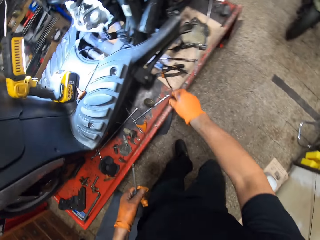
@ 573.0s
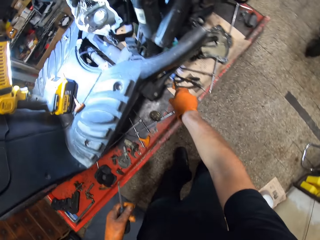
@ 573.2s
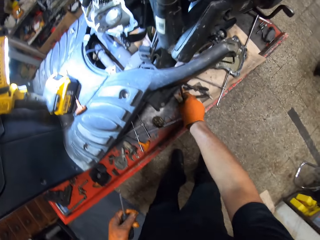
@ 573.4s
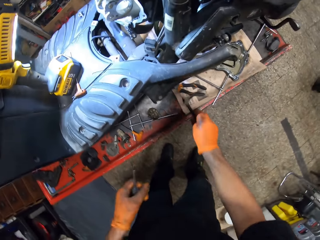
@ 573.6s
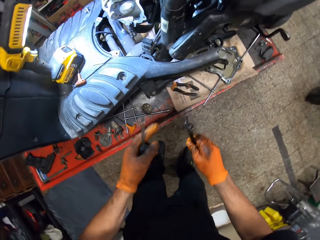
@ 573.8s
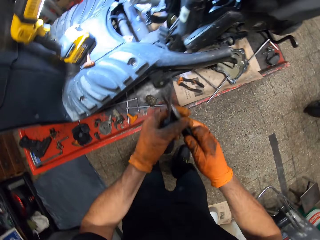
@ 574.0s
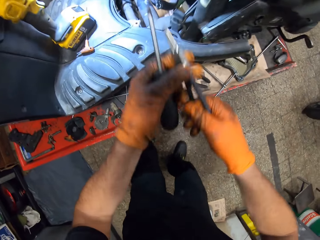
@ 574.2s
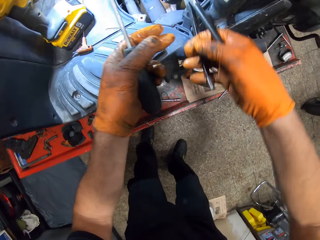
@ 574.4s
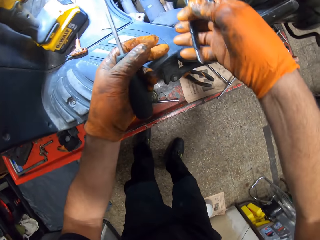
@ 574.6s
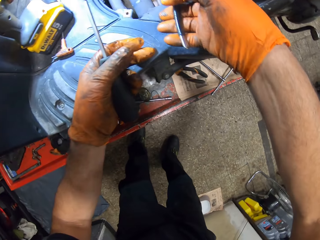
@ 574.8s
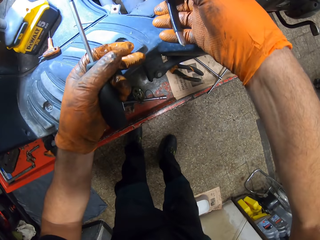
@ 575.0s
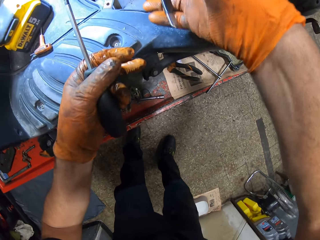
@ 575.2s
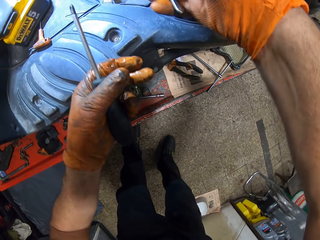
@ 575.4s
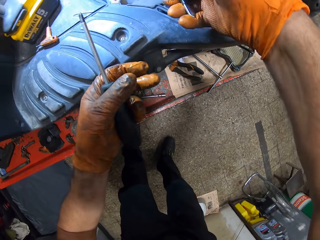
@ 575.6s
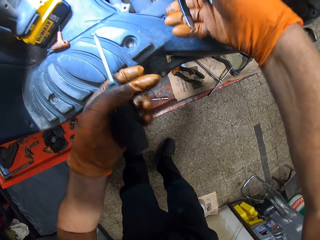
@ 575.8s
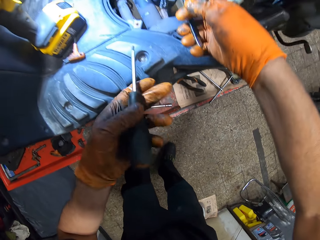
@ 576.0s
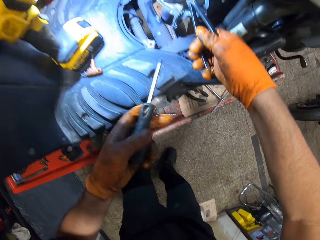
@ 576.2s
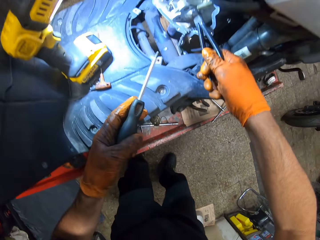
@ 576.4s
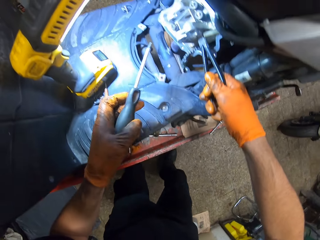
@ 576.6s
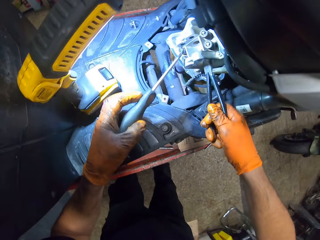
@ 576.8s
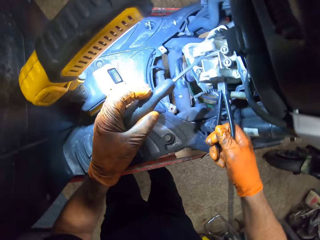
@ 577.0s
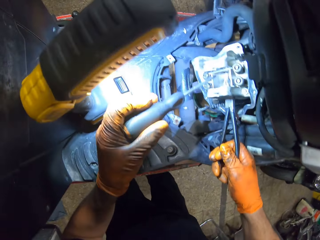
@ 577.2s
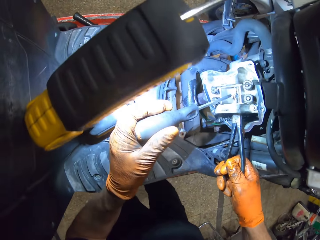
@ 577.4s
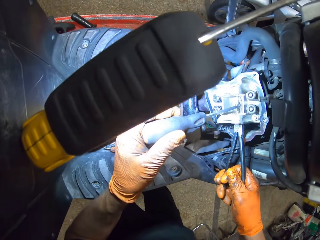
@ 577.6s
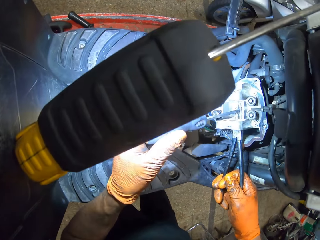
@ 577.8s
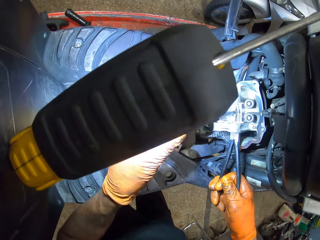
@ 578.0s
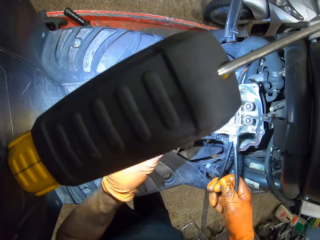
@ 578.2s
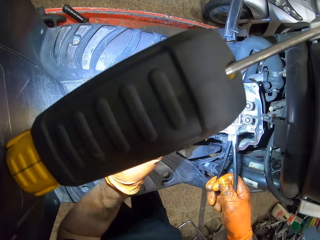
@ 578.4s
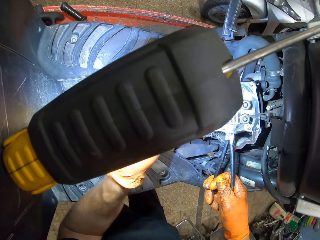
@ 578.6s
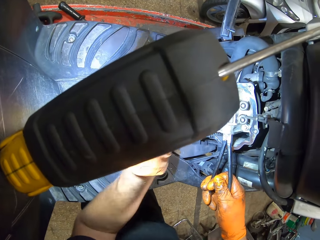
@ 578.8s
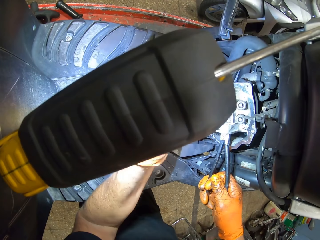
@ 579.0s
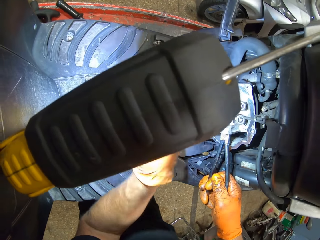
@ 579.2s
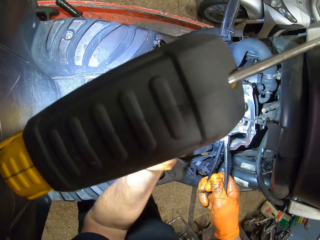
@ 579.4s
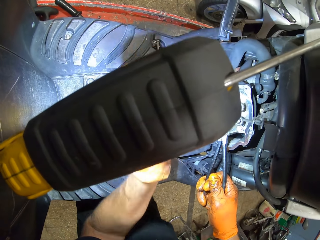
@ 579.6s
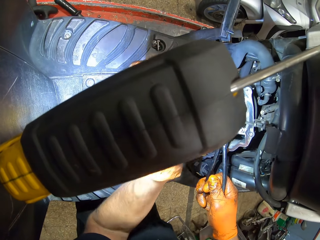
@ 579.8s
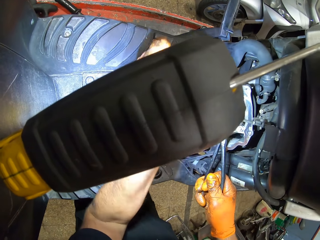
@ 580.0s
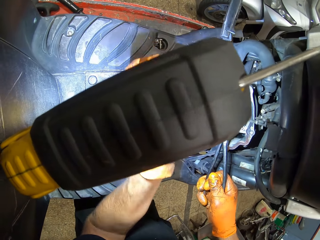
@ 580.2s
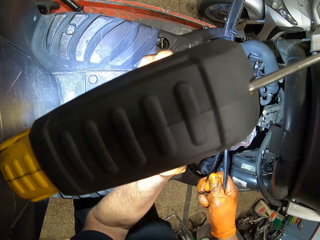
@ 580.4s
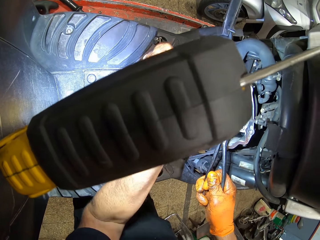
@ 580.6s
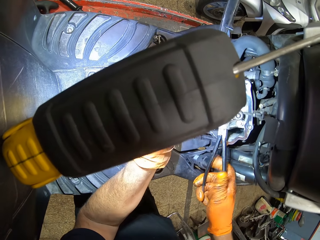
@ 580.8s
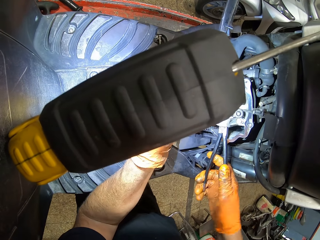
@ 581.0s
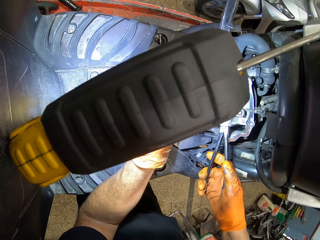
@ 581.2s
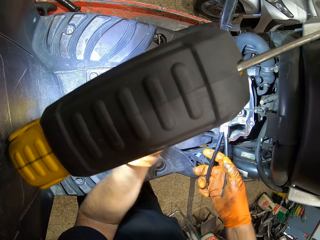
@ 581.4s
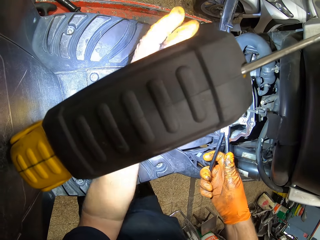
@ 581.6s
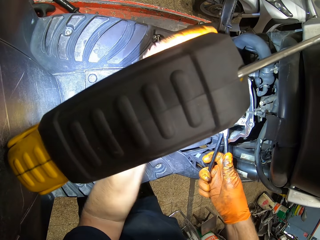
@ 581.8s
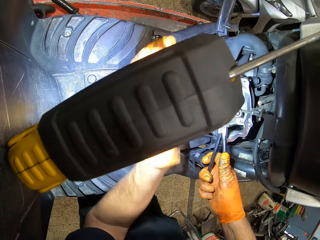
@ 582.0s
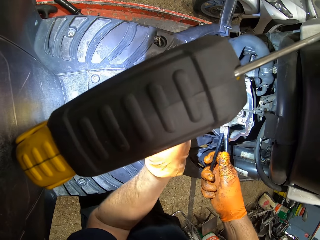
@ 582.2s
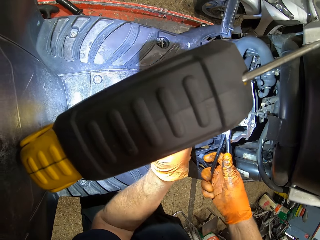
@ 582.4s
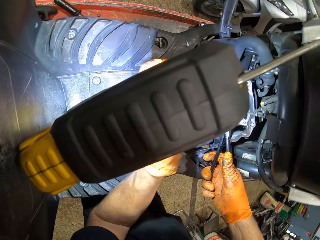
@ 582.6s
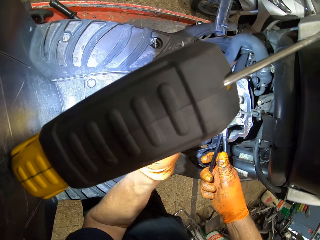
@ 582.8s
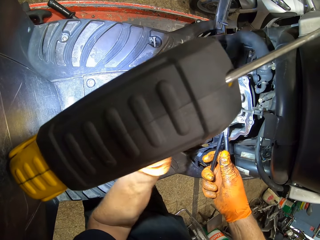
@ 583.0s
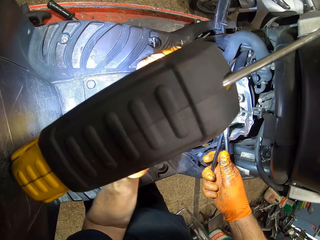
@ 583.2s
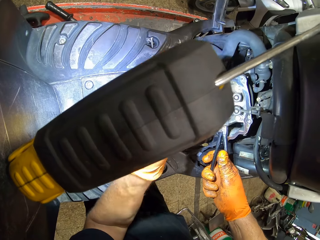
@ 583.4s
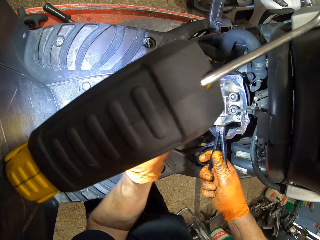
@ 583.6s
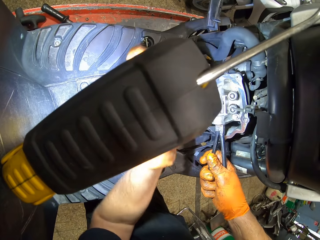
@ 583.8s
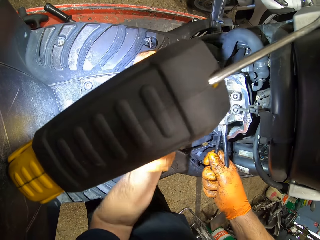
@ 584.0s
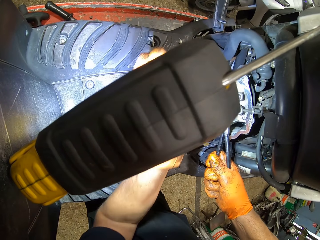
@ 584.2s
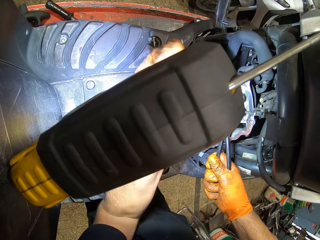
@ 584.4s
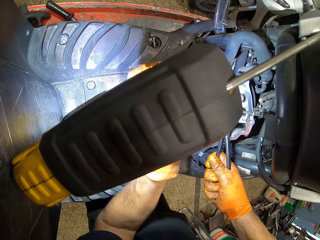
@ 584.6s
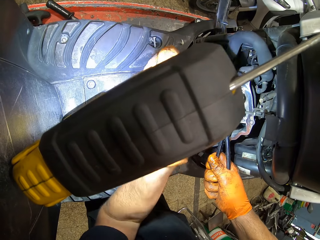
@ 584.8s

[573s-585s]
The camera wearer picks up nose pliers from the work table with his gloved right hand. He puts the nose pliers in the engine block with his gloved right hand. He holds the engine with the pliers. He screws in the screw in the engine block with a screwdriver in his gloved left hand.

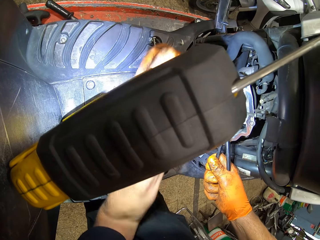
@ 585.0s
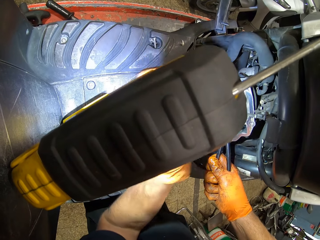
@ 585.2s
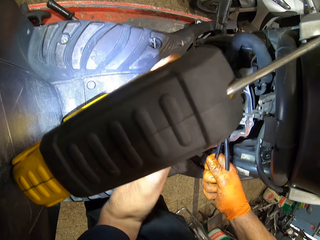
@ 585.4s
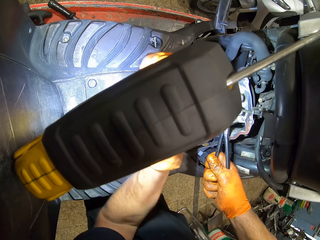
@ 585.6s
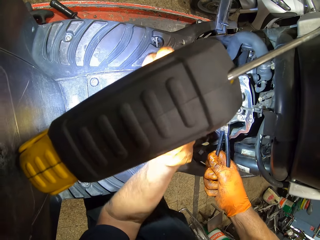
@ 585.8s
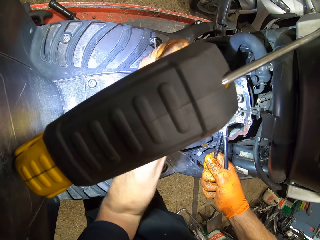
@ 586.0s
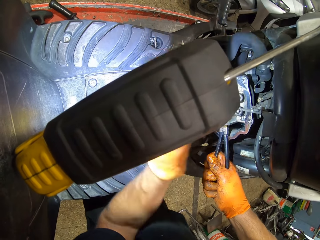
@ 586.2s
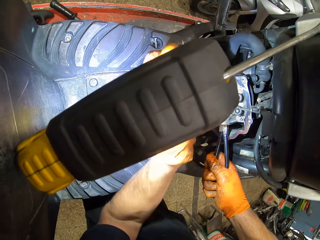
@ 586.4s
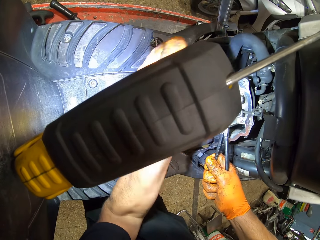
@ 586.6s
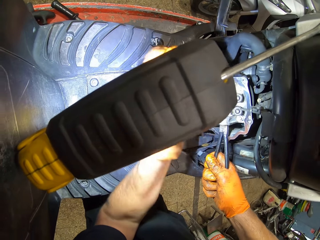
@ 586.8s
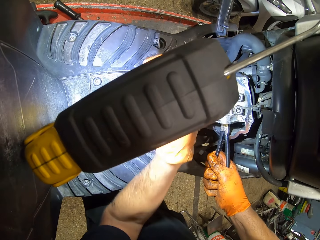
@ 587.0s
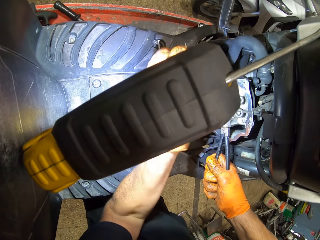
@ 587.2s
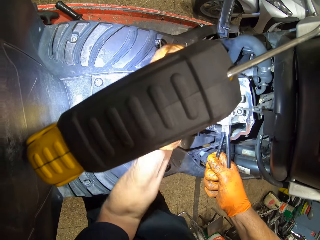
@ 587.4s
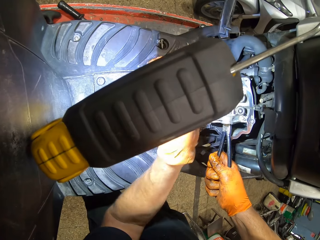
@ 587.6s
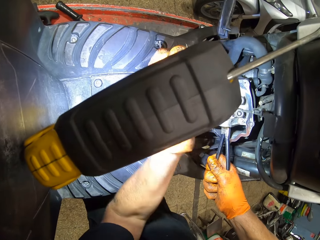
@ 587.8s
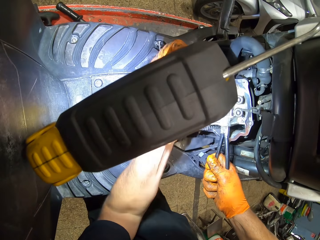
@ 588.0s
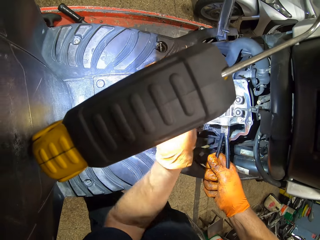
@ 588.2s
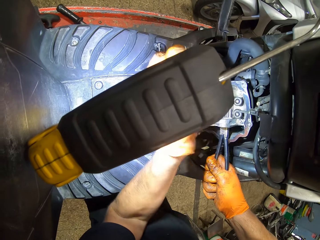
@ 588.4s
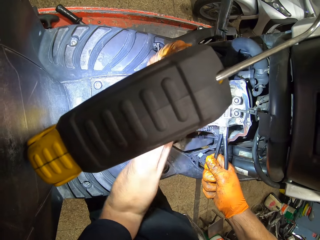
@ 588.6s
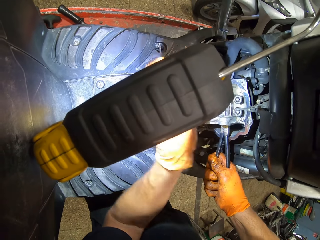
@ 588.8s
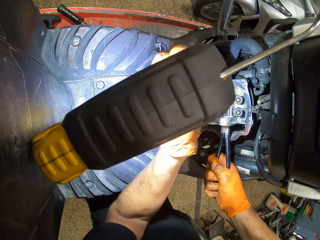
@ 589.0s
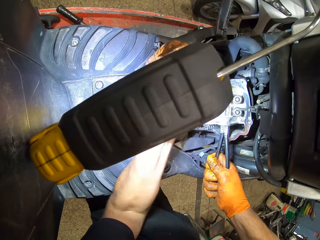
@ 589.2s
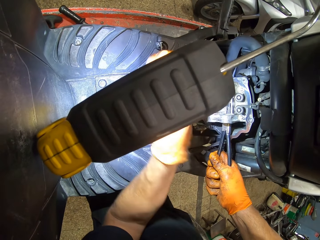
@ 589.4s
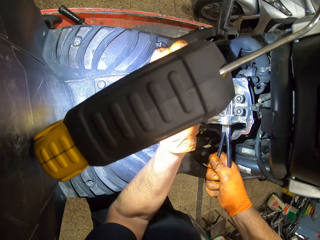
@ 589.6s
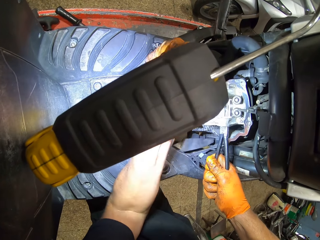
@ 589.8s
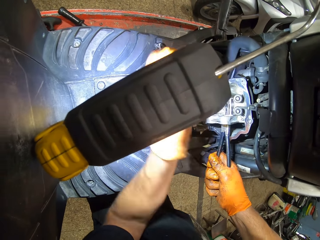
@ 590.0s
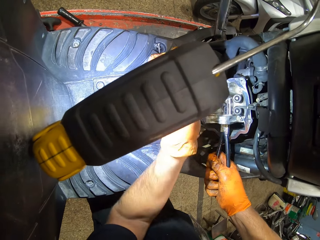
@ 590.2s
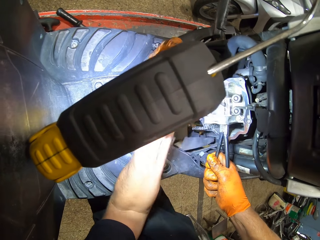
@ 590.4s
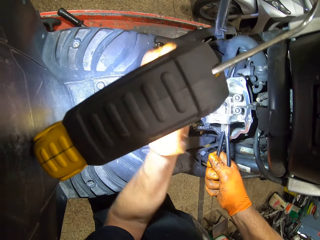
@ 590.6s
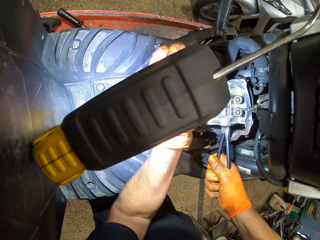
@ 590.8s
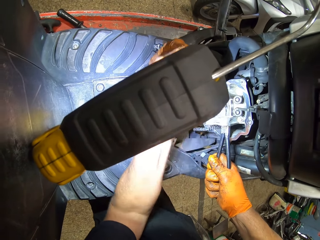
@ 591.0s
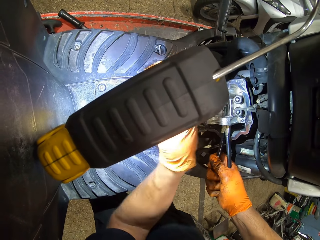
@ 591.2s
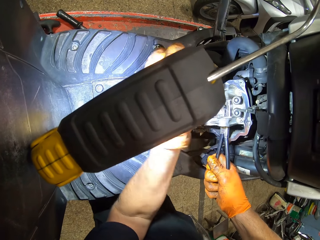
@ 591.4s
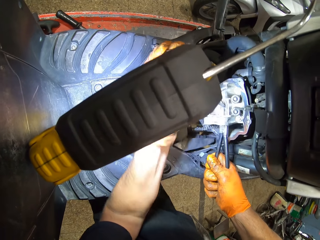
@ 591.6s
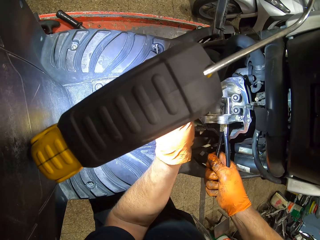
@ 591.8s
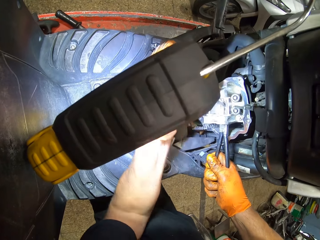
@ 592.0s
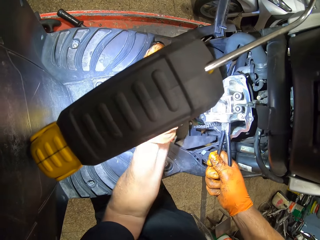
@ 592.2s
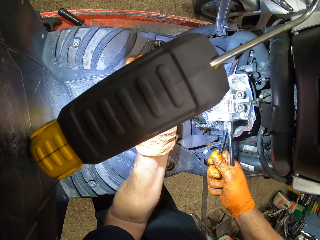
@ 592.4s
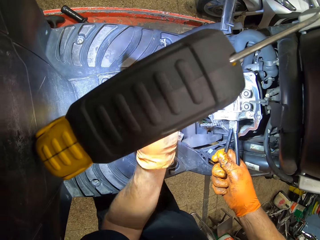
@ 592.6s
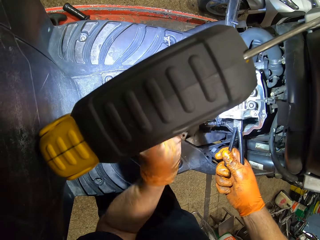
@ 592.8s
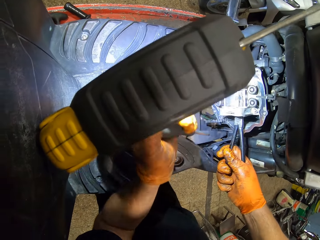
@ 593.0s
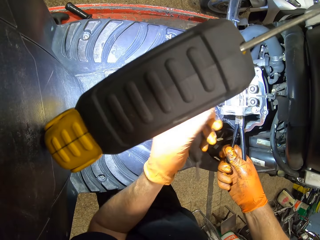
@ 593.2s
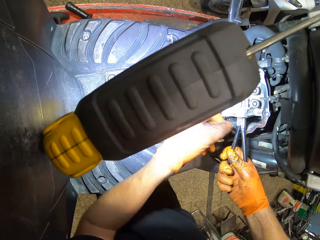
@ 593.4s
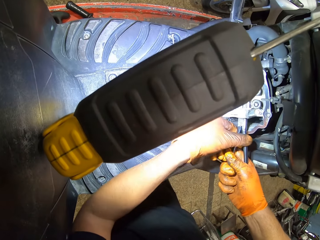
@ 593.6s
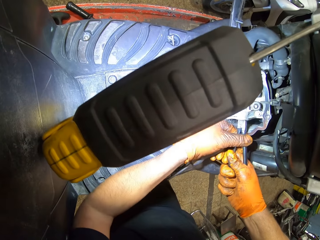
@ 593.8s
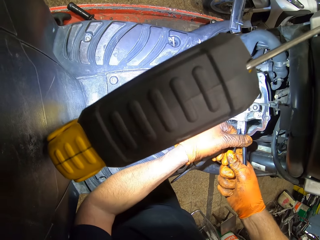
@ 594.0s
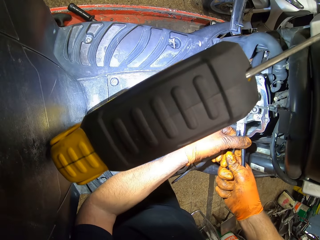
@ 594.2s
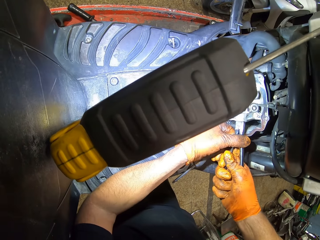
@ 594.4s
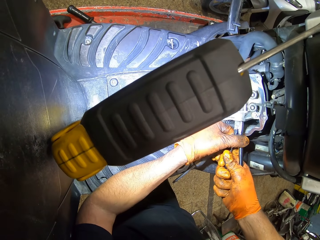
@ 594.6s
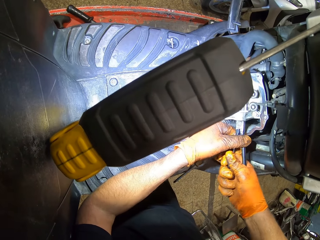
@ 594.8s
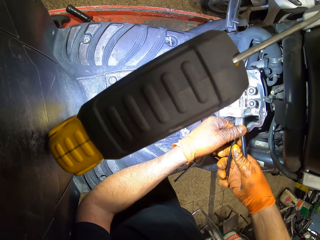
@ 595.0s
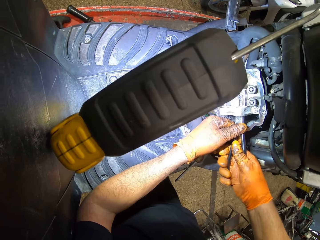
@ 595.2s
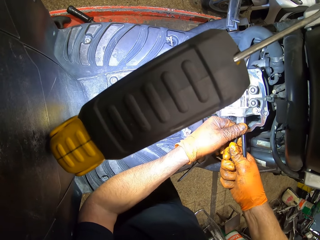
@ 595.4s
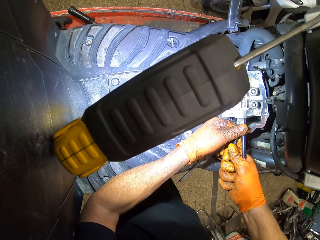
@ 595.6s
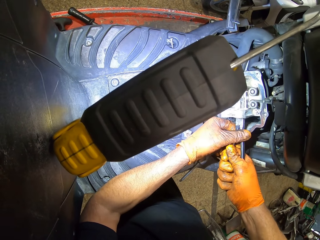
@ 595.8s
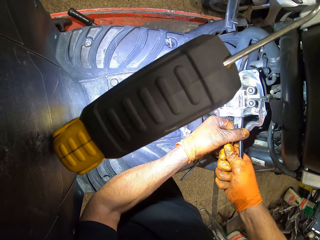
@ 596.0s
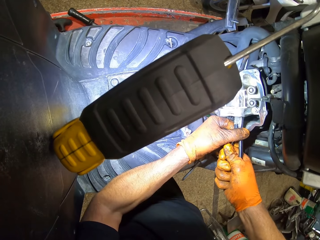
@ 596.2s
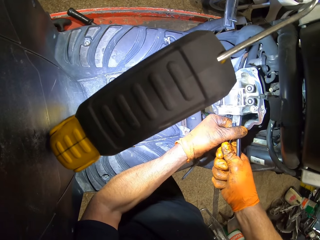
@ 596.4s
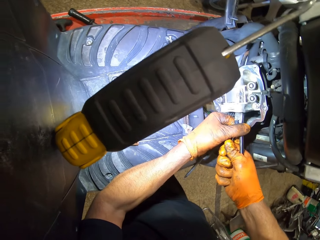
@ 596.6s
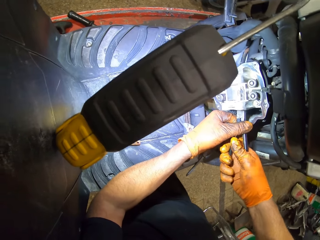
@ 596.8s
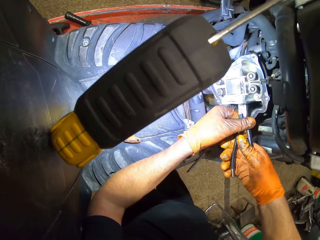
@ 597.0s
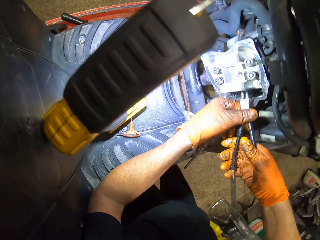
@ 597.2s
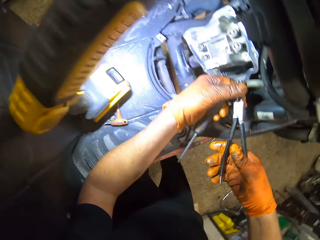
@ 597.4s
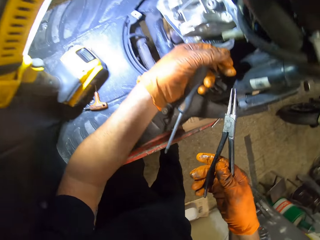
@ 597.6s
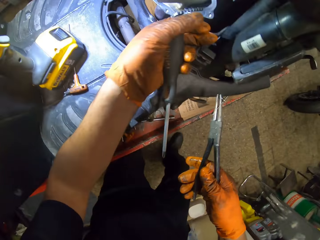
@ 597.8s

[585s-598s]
The camera wearer holds the nose pliers with both gloved hands. They press the pliers.
